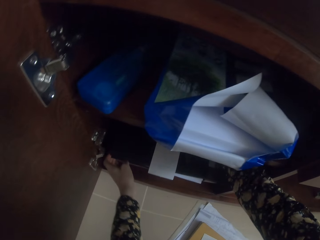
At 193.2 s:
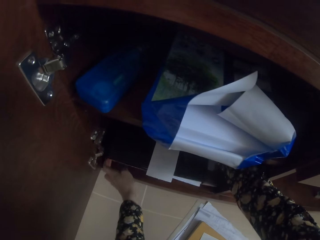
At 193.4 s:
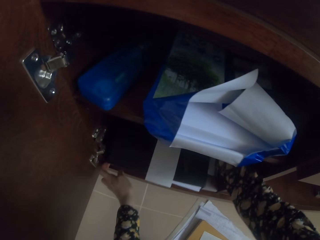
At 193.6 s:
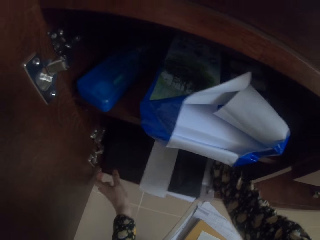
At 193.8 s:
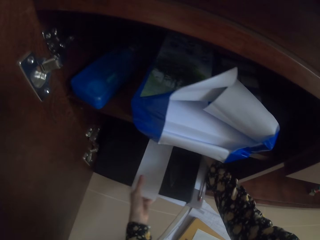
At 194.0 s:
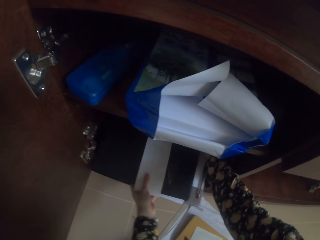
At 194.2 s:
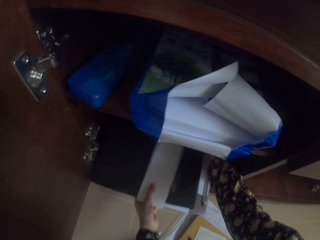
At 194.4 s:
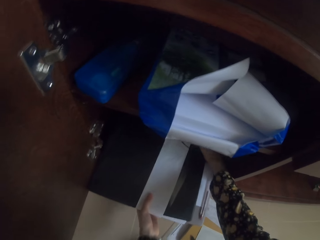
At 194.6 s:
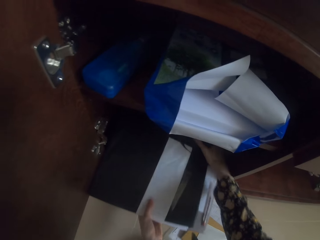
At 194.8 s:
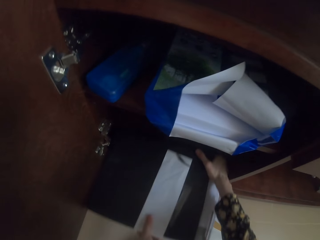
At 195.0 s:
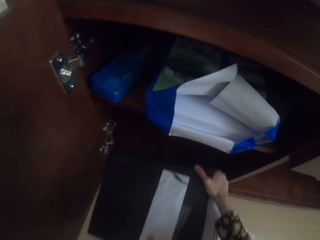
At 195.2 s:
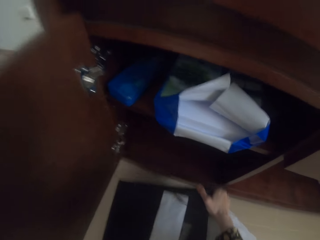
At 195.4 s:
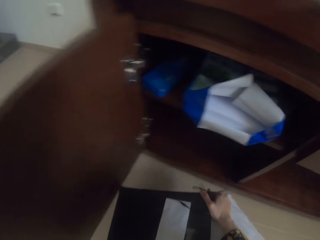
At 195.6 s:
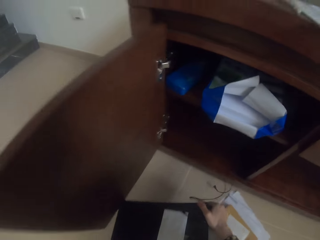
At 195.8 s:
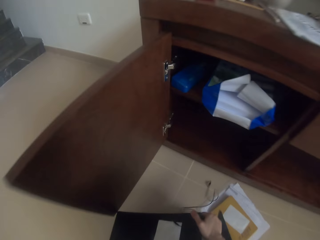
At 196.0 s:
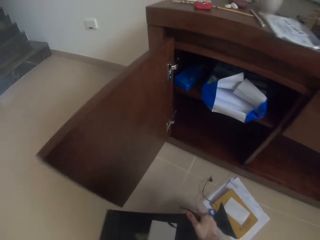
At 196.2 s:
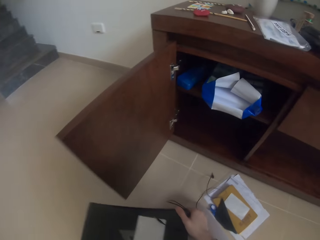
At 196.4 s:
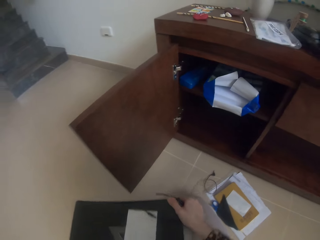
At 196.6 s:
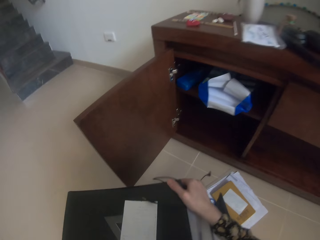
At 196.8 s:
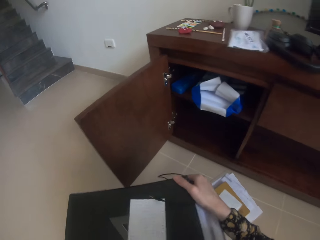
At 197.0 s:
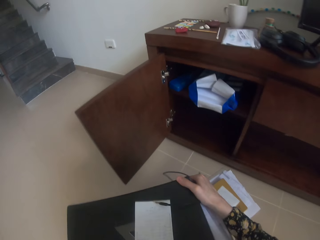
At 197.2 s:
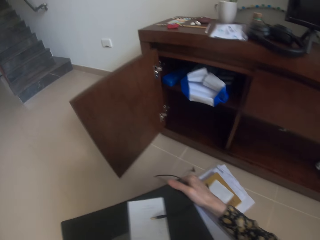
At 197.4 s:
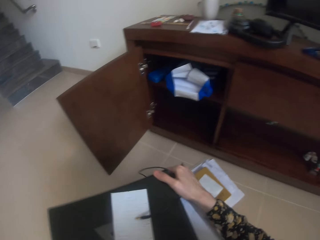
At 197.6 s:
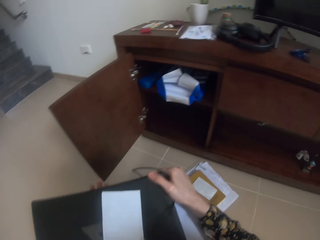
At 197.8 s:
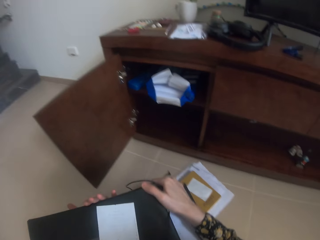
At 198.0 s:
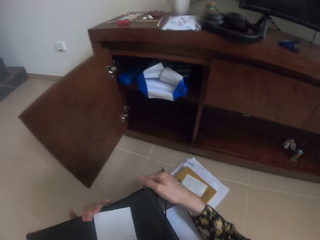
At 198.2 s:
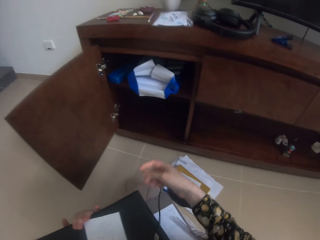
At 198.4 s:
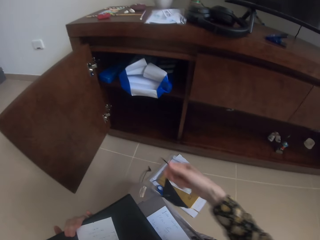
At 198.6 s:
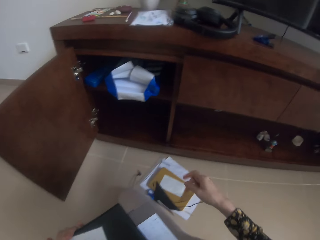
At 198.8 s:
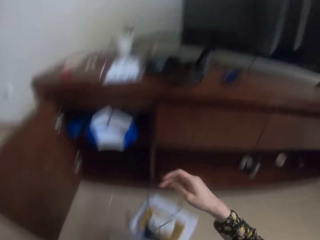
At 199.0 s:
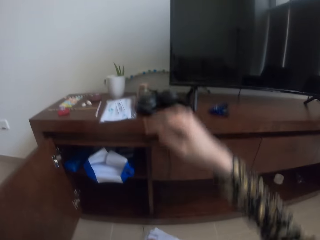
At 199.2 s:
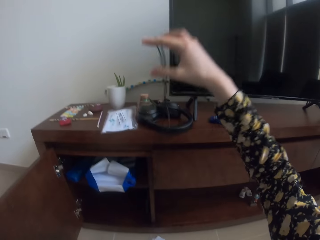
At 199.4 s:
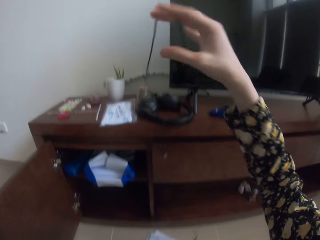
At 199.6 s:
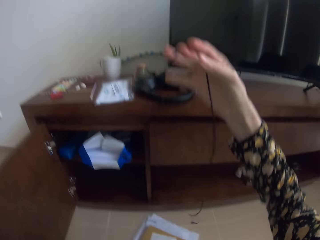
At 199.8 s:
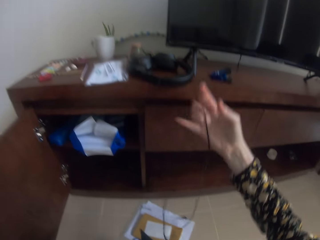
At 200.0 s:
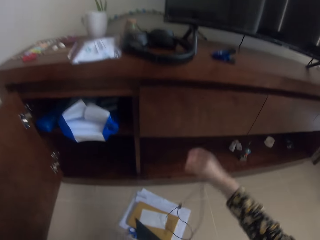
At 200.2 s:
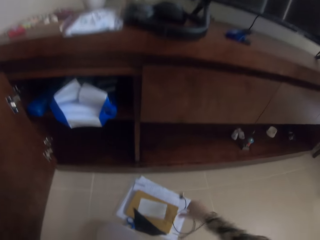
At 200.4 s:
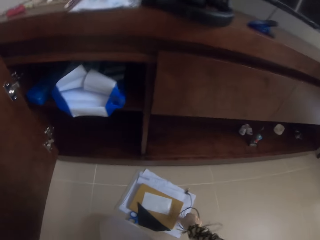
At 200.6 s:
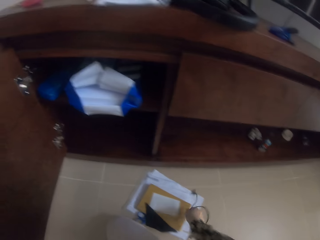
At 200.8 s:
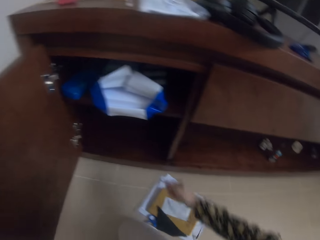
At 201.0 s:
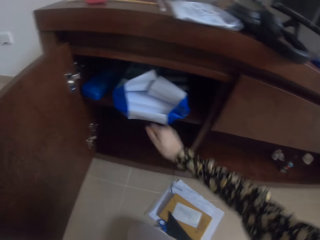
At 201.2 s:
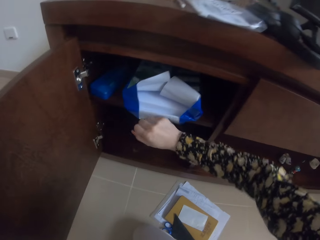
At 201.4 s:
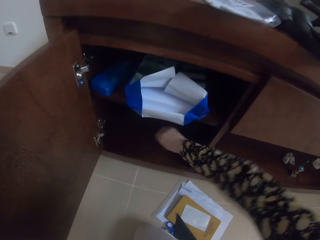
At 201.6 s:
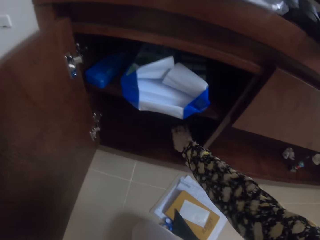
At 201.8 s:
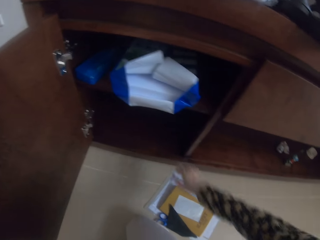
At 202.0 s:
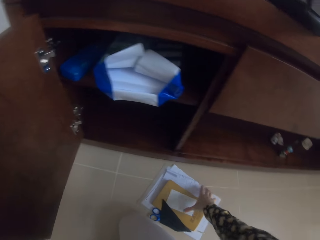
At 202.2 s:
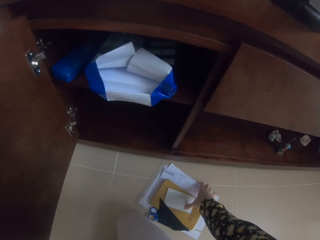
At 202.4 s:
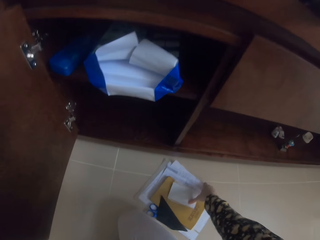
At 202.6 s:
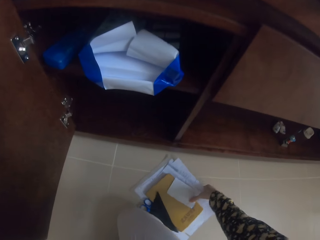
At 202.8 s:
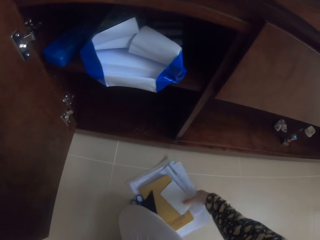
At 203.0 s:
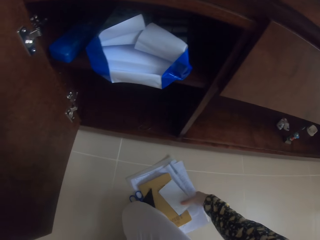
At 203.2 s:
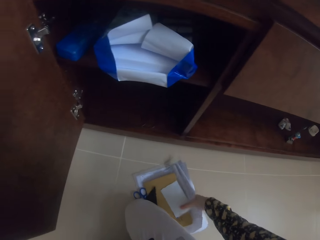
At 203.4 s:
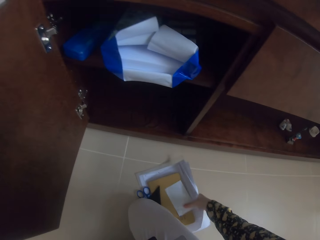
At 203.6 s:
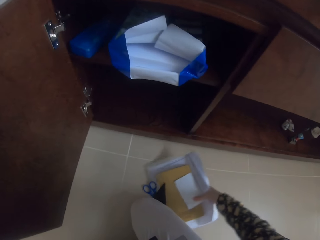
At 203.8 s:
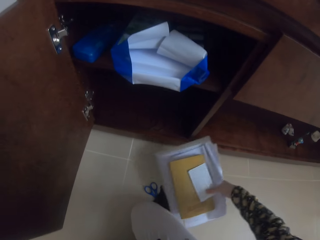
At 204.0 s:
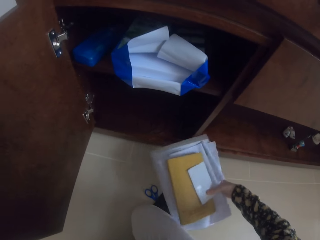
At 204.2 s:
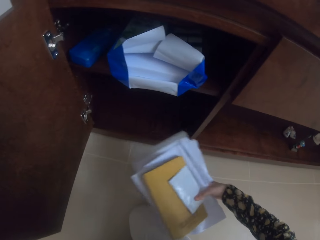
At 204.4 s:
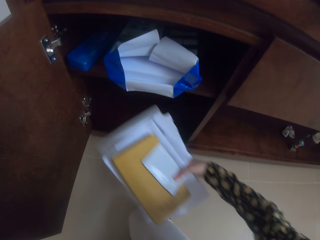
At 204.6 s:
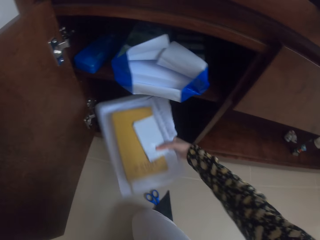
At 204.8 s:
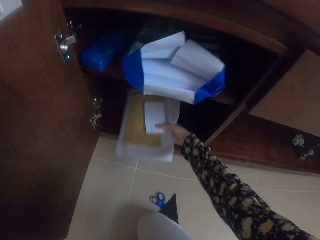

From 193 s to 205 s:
The camera wearer pulls the laptop from the cabinet. They lift the laptop. They hold the earphones. They put the earphones to the cabinet. They hold the books.

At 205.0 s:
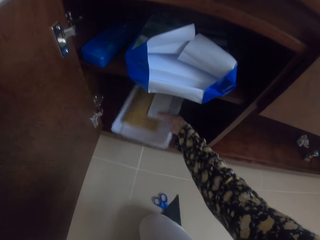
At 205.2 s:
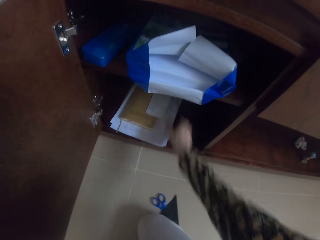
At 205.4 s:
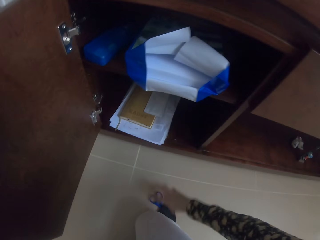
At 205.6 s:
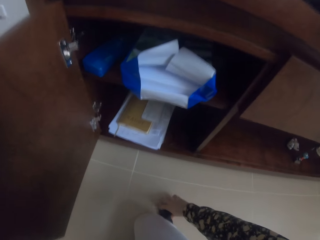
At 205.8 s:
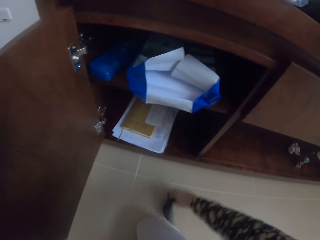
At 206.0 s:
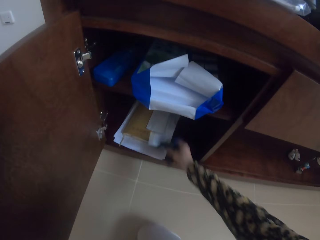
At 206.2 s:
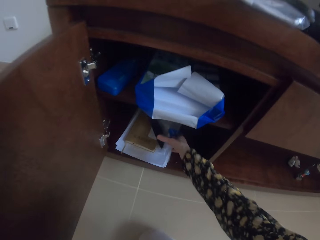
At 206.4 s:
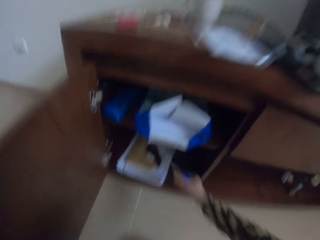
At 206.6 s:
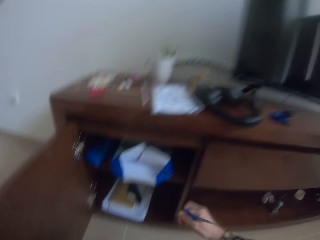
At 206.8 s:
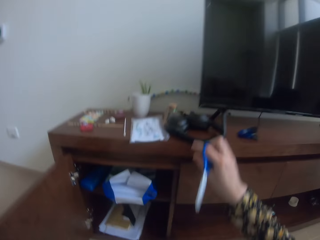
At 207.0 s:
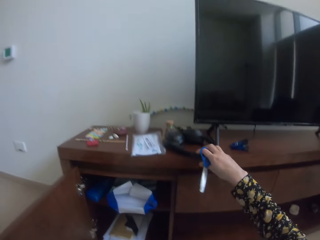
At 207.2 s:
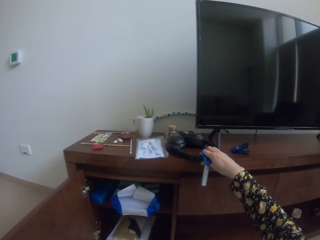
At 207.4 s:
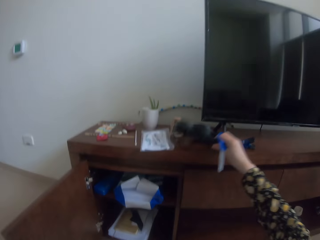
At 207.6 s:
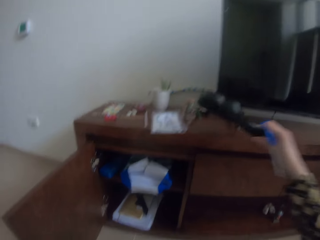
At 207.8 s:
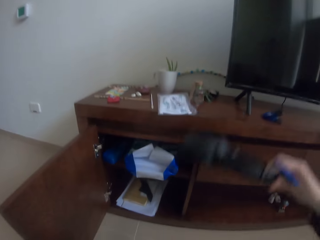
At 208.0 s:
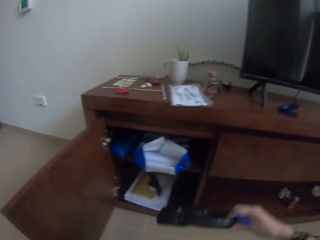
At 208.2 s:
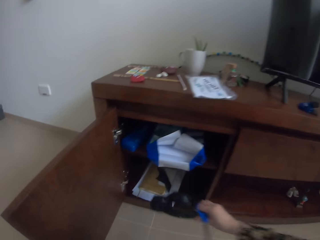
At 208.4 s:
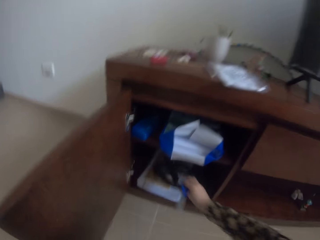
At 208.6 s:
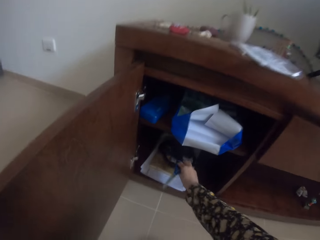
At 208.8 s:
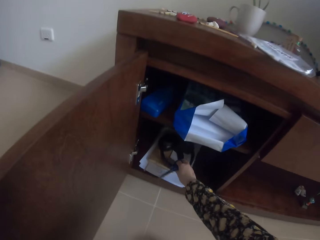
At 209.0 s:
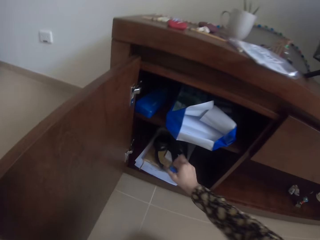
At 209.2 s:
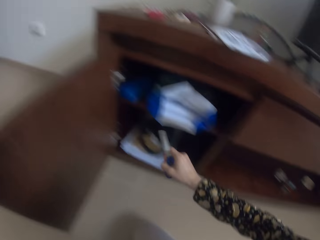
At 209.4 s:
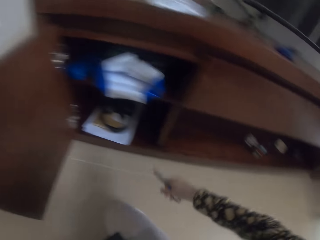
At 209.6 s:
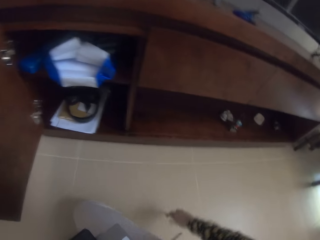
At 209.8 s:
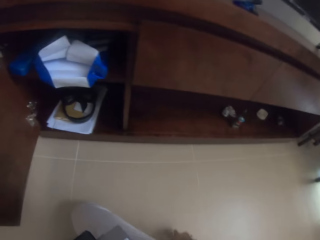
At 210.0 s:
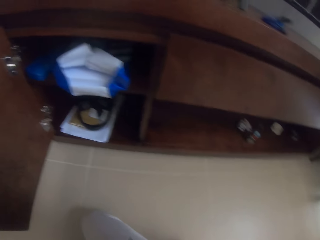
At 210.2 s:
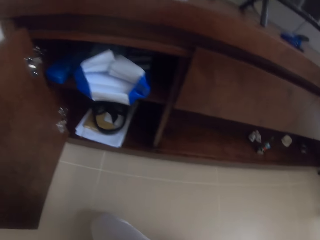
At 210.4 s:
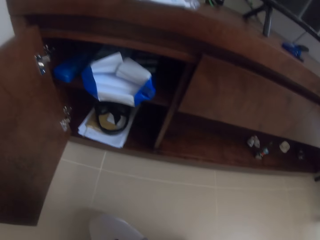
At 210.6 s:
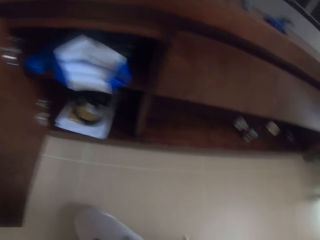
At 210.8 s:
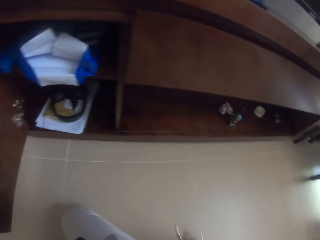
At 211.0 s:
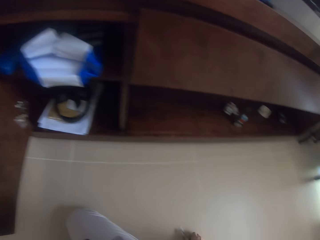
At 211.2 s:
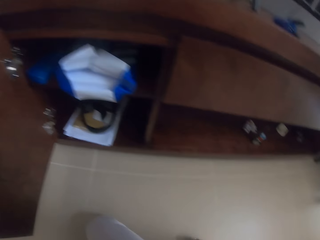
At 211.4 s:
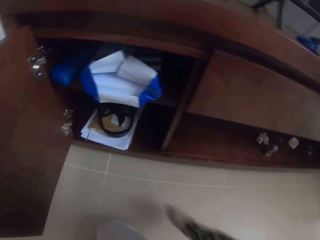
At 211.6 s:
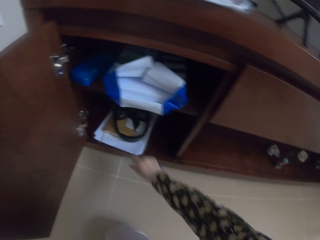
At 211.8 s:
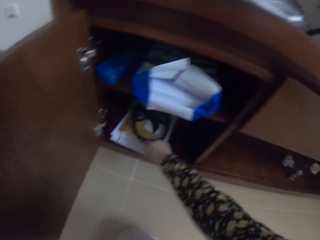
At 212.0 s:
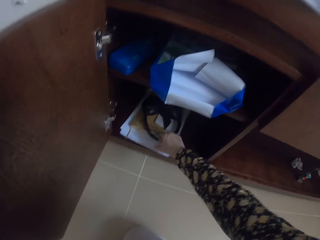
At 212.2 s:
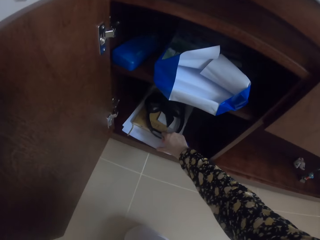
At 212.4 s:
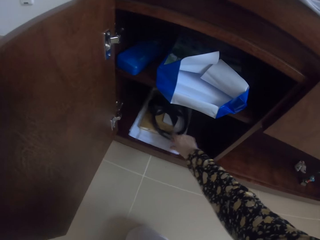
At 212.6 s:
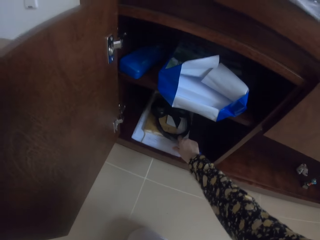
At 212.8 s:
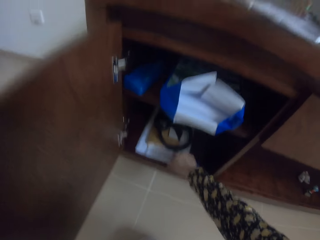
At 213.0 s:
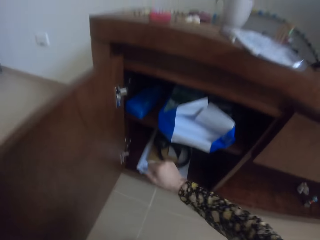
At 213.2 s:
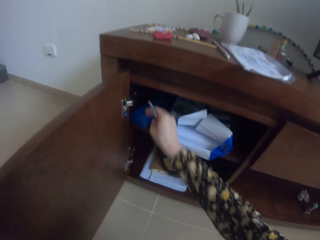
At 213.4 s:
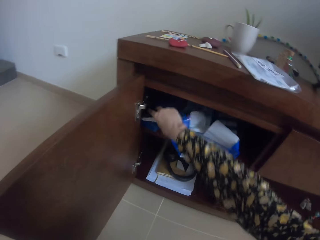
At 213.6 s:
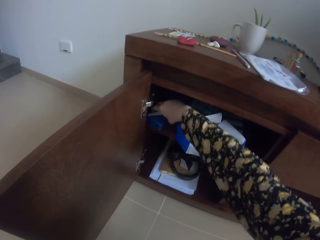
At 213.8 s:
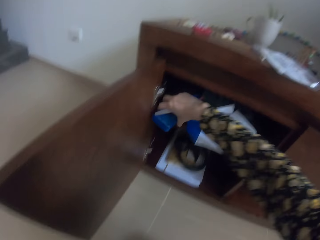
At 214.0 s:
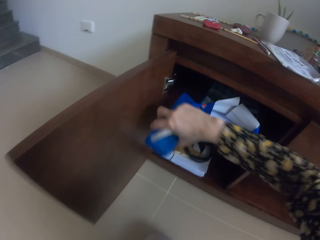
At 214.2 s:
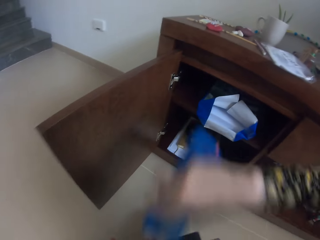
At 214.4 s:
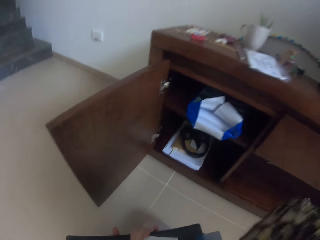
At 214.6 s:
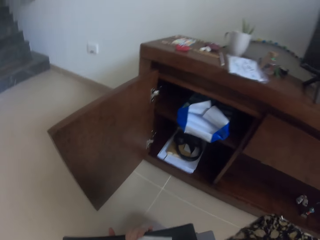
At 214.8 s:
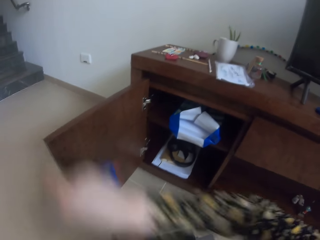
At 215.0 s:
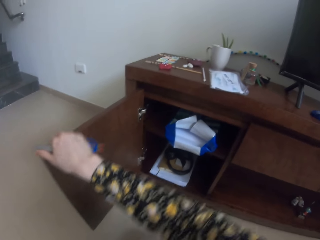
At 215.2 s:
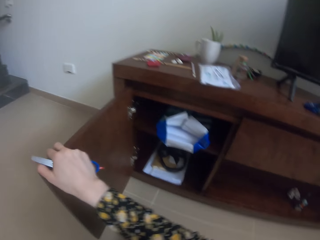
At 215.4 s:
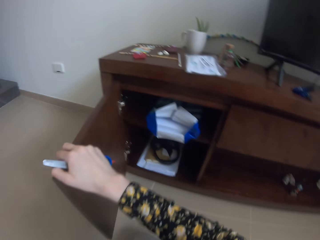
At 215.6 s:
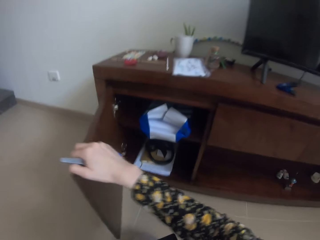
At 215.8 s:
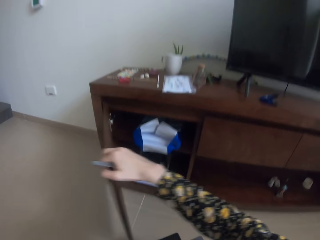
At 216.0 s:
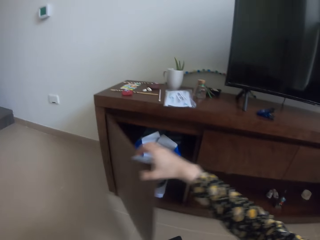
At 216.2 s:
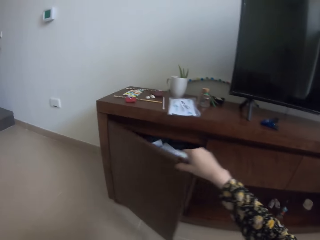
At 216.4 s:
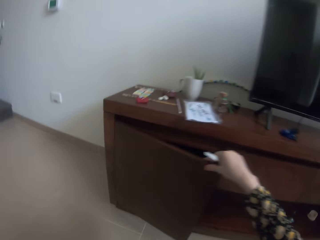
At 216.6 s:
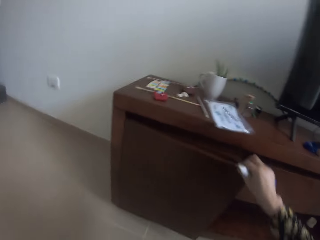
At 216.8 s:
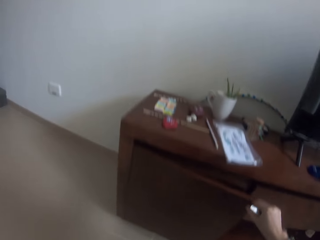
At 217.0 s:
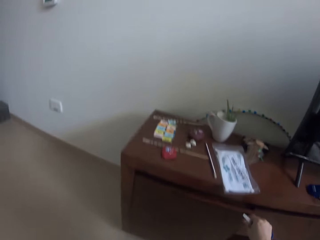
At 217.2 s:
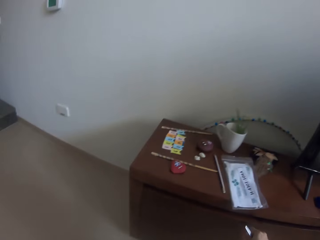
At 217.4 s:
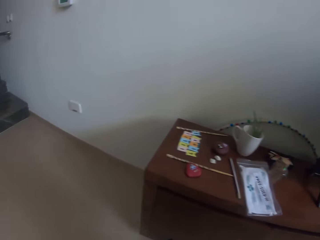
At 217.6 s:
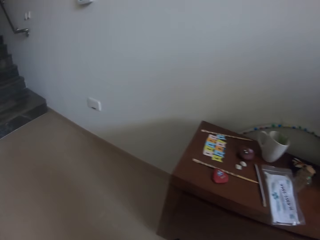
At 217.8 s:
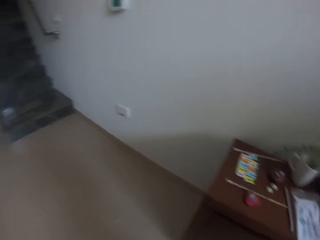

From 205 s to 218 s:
The camera wearer puts some of the documents into the cabinet. They pick up the scissors, throw the material in the cabinet, and hold the scissors. They hold the headphones. They take the headphones. They put the headphones in the cabinet. They move the headphones. They hold the box. They take something. They close the cabinet.
